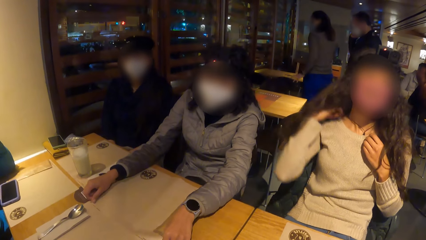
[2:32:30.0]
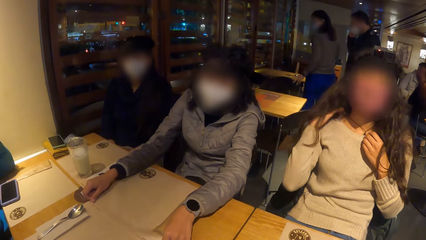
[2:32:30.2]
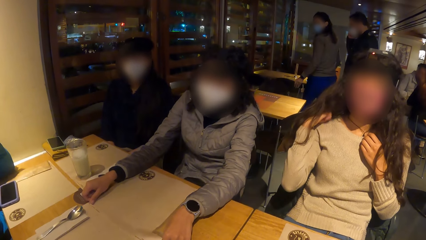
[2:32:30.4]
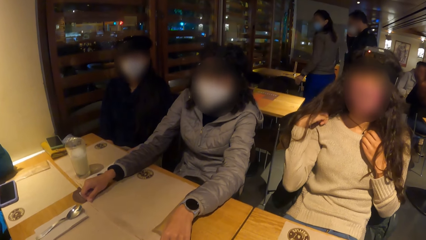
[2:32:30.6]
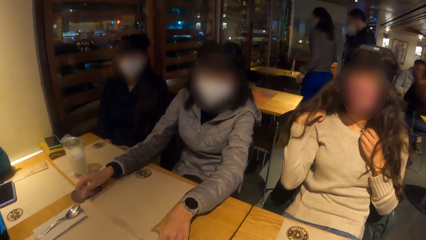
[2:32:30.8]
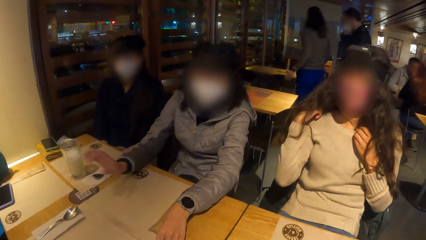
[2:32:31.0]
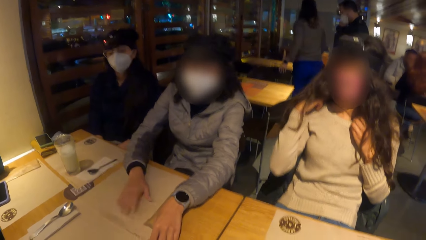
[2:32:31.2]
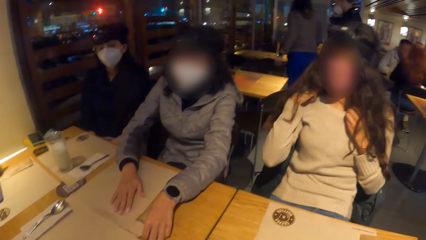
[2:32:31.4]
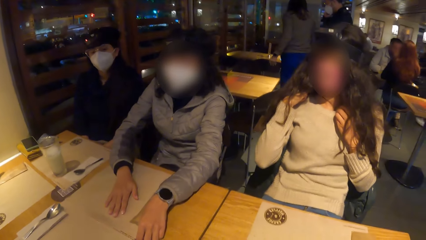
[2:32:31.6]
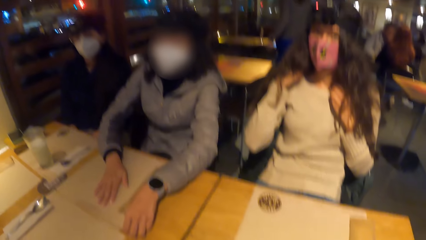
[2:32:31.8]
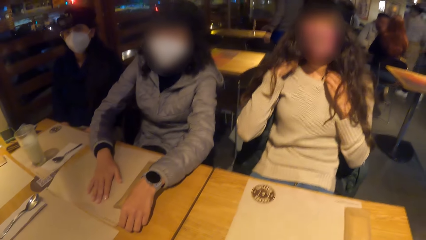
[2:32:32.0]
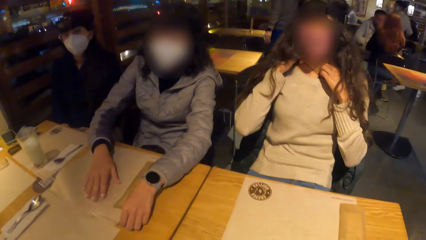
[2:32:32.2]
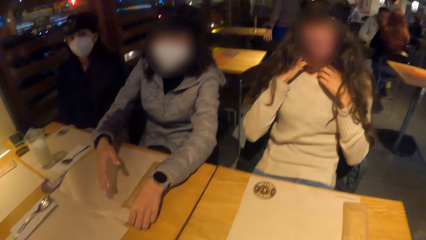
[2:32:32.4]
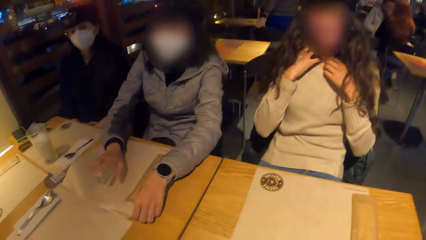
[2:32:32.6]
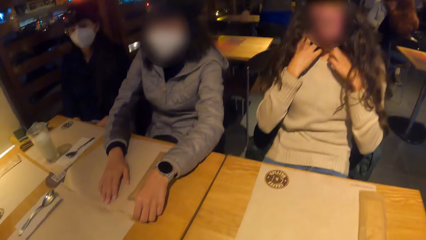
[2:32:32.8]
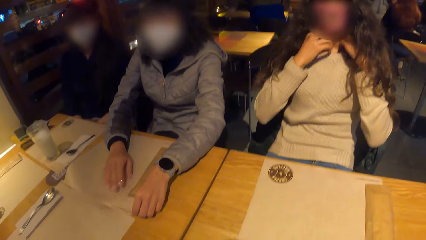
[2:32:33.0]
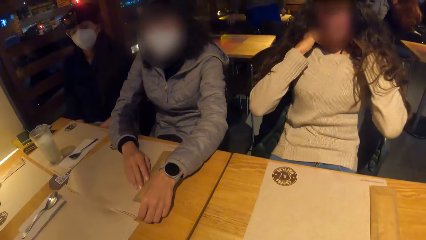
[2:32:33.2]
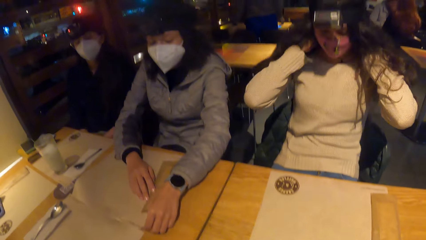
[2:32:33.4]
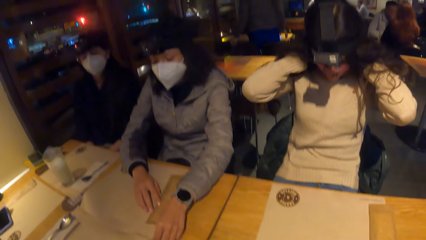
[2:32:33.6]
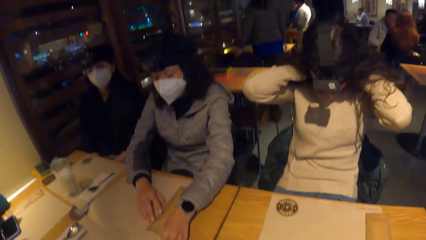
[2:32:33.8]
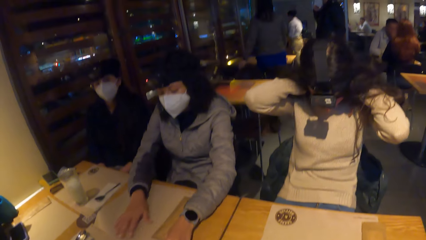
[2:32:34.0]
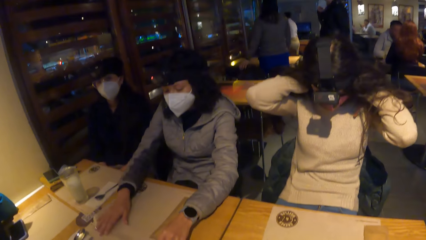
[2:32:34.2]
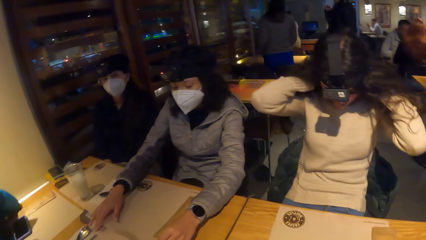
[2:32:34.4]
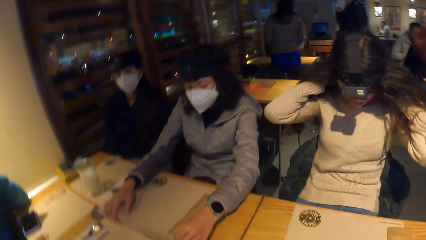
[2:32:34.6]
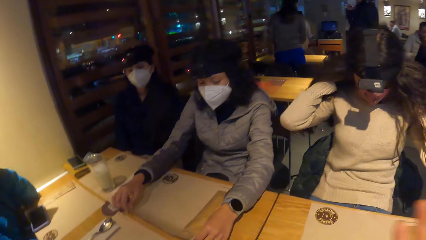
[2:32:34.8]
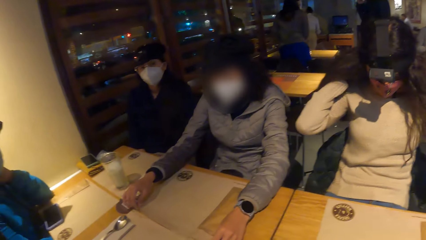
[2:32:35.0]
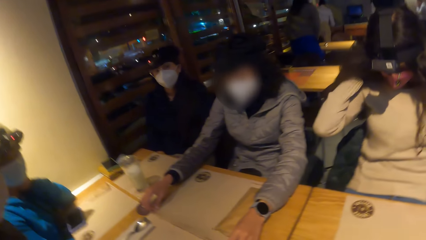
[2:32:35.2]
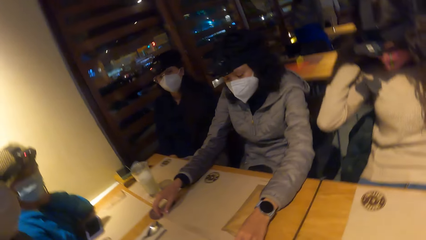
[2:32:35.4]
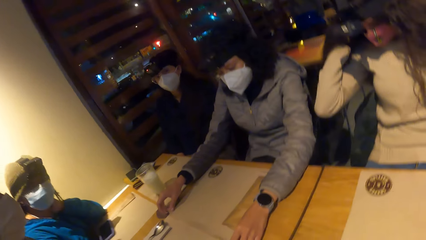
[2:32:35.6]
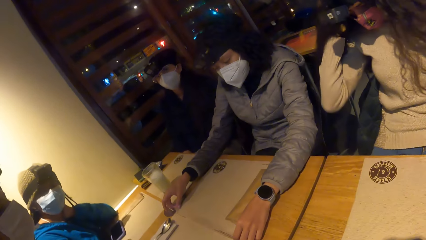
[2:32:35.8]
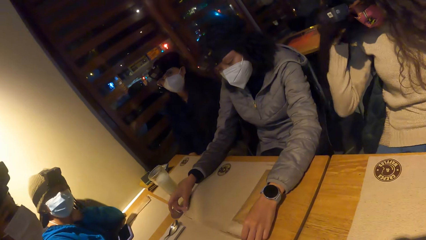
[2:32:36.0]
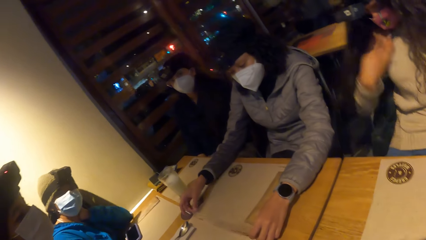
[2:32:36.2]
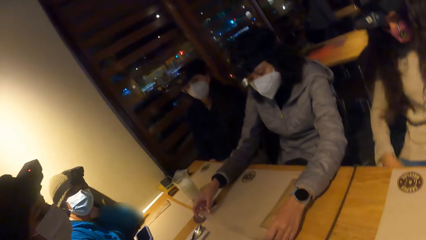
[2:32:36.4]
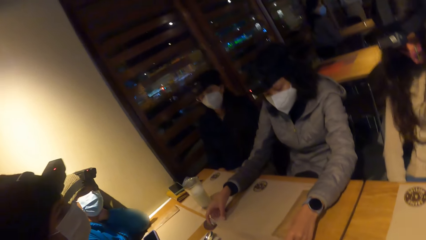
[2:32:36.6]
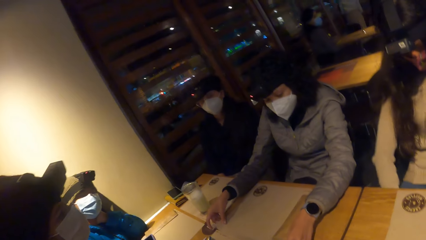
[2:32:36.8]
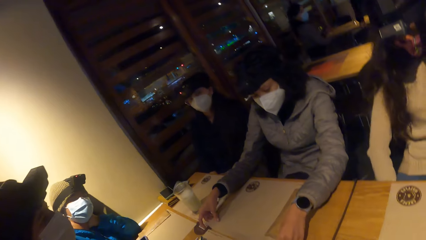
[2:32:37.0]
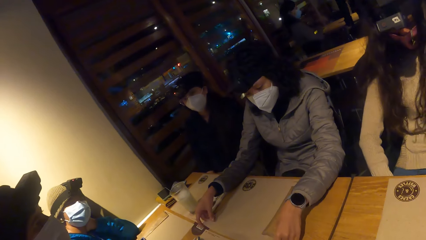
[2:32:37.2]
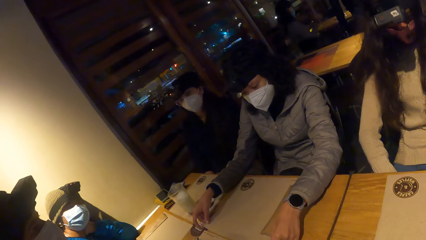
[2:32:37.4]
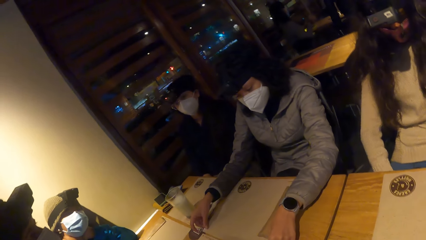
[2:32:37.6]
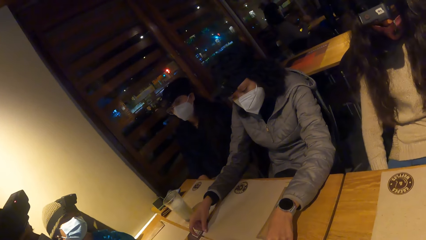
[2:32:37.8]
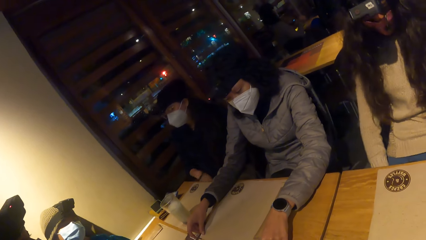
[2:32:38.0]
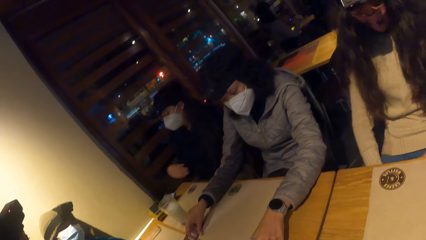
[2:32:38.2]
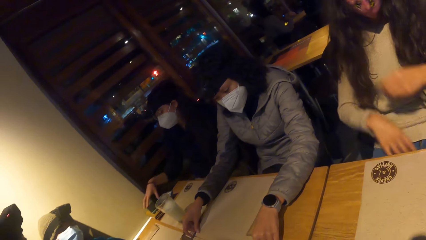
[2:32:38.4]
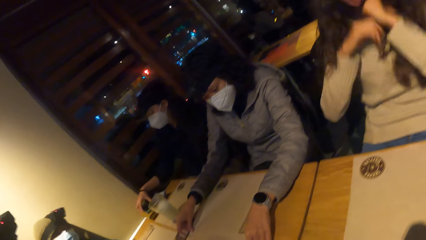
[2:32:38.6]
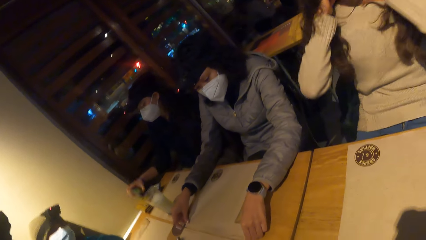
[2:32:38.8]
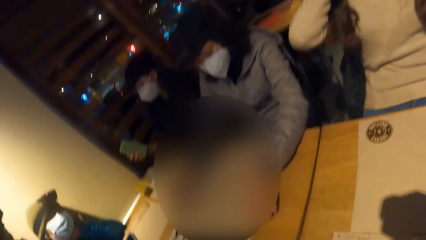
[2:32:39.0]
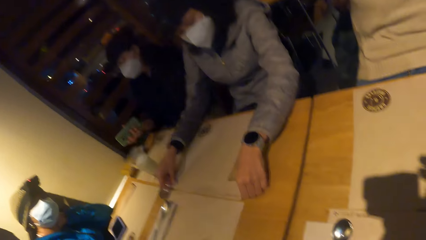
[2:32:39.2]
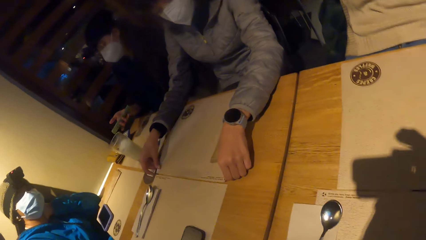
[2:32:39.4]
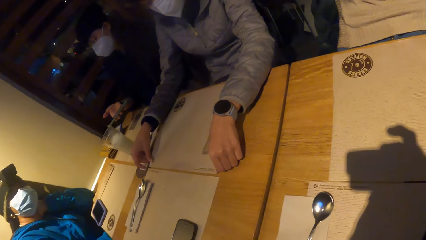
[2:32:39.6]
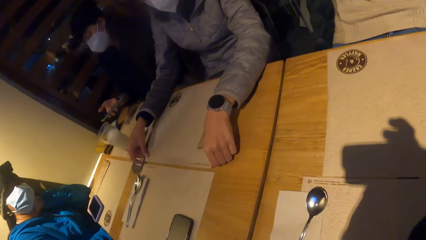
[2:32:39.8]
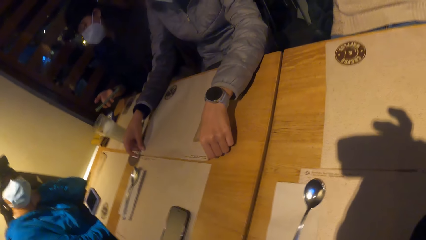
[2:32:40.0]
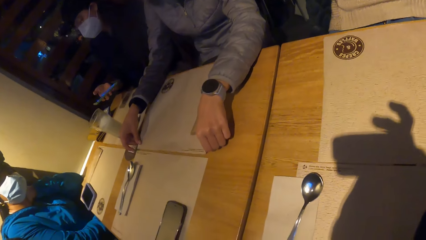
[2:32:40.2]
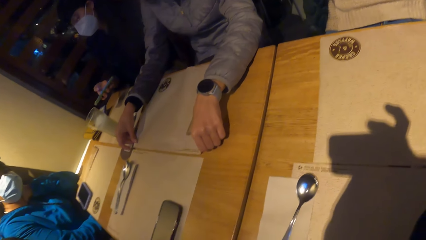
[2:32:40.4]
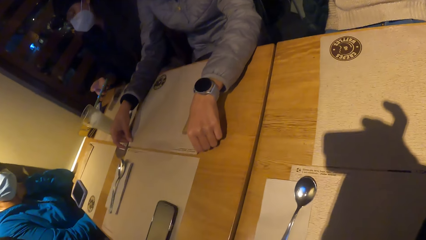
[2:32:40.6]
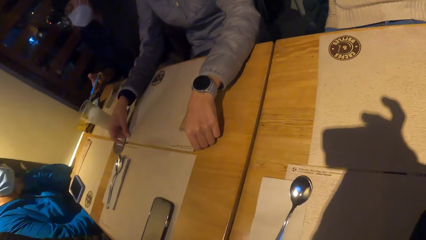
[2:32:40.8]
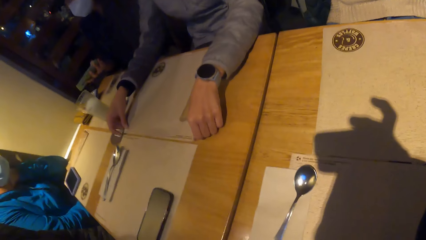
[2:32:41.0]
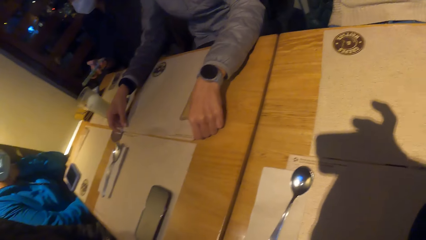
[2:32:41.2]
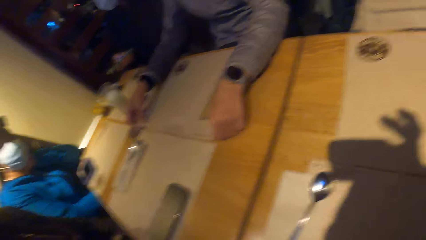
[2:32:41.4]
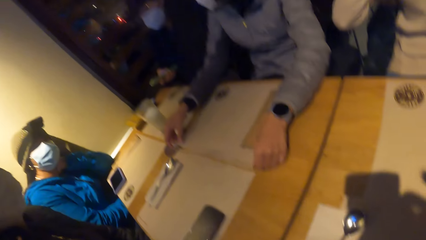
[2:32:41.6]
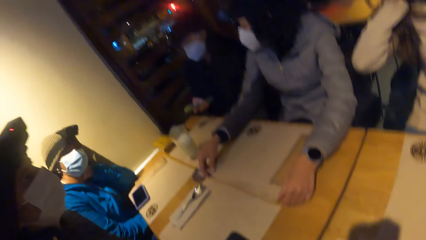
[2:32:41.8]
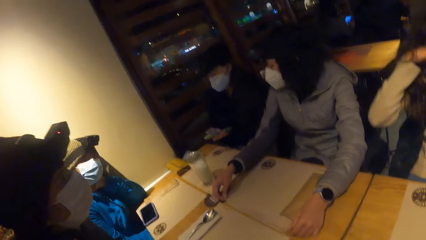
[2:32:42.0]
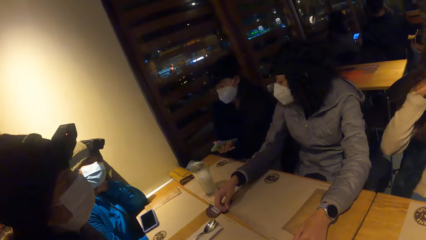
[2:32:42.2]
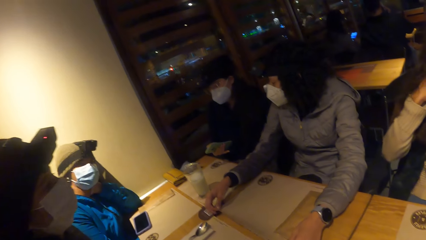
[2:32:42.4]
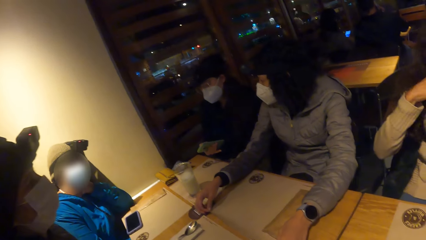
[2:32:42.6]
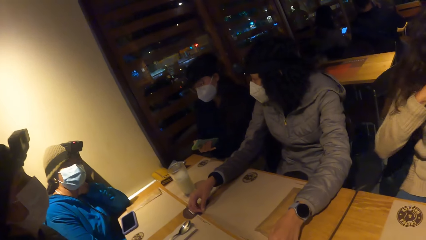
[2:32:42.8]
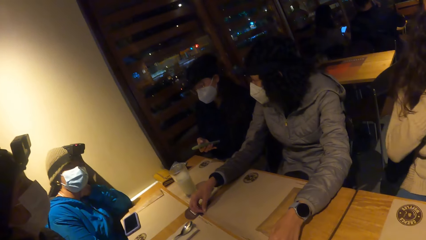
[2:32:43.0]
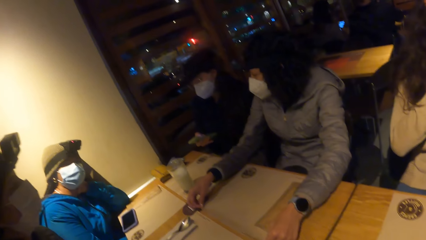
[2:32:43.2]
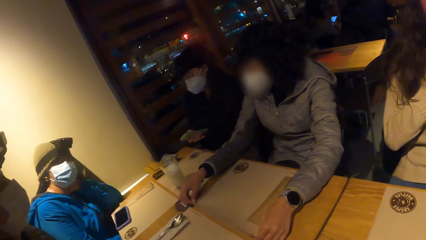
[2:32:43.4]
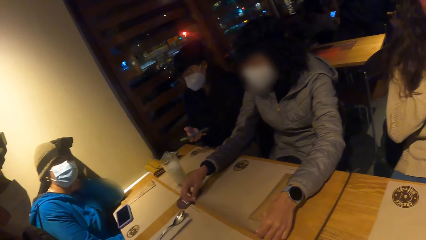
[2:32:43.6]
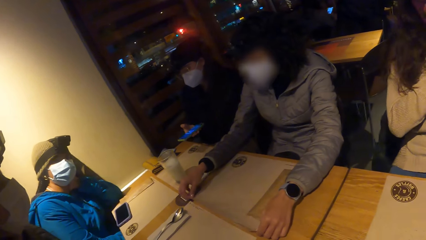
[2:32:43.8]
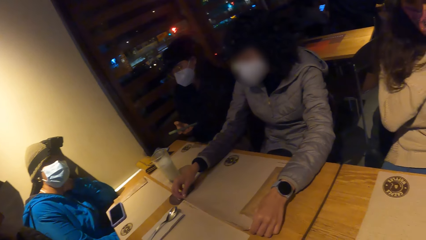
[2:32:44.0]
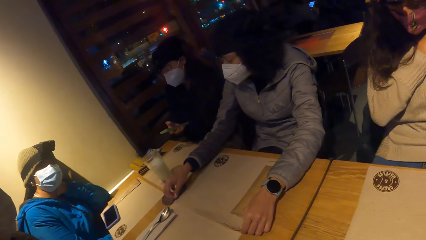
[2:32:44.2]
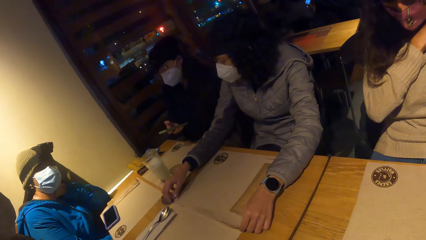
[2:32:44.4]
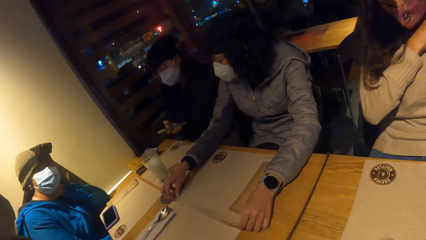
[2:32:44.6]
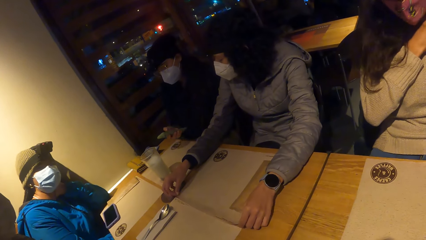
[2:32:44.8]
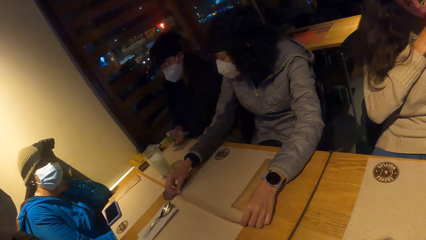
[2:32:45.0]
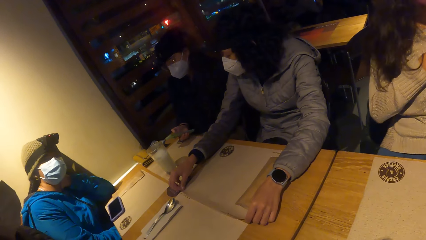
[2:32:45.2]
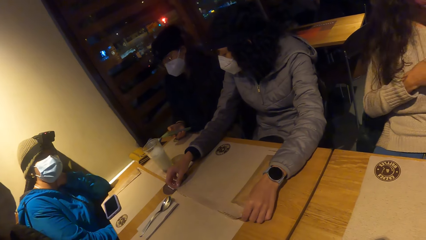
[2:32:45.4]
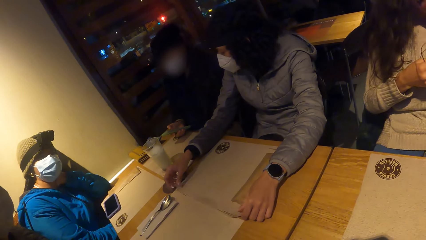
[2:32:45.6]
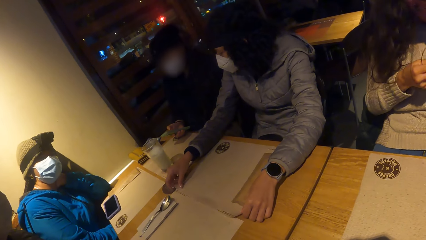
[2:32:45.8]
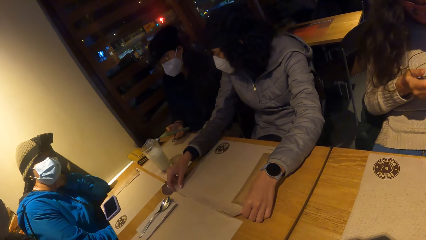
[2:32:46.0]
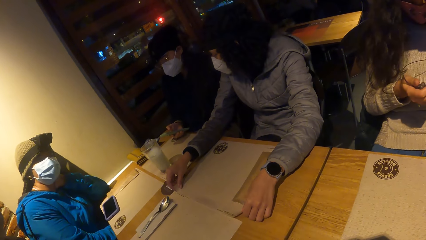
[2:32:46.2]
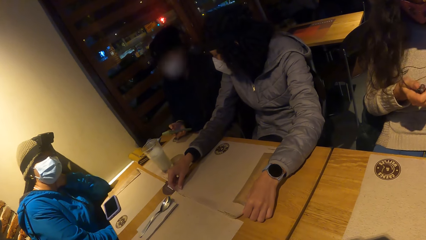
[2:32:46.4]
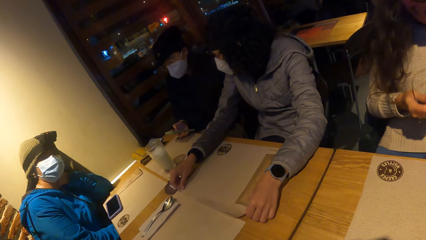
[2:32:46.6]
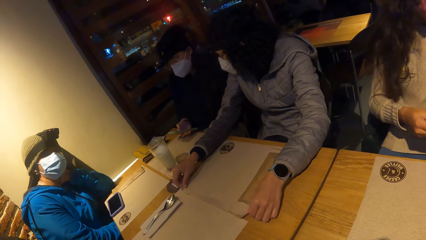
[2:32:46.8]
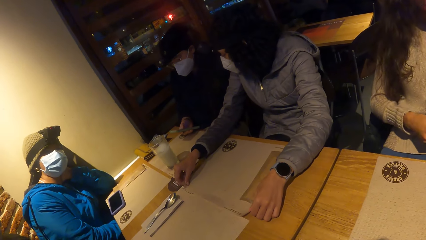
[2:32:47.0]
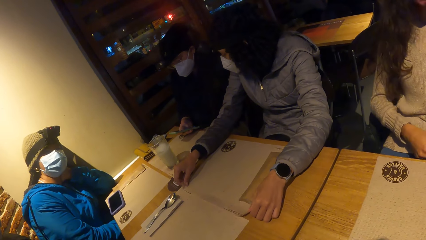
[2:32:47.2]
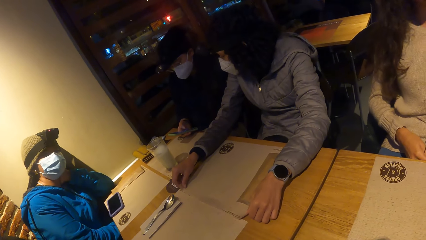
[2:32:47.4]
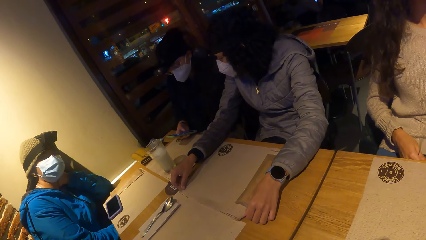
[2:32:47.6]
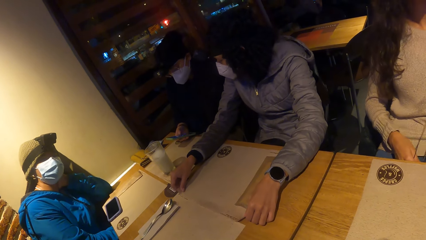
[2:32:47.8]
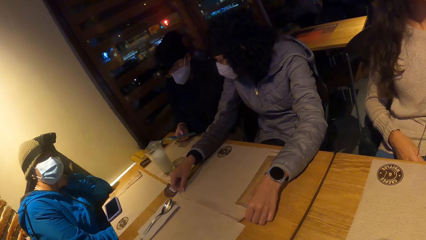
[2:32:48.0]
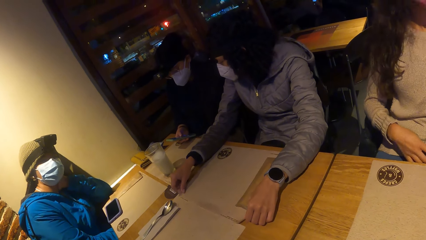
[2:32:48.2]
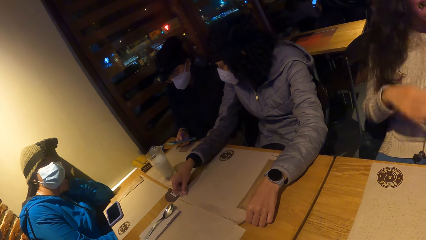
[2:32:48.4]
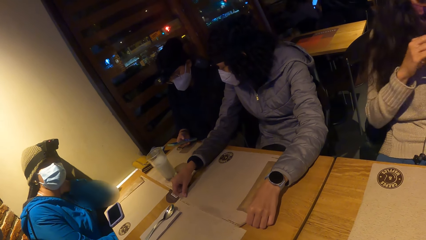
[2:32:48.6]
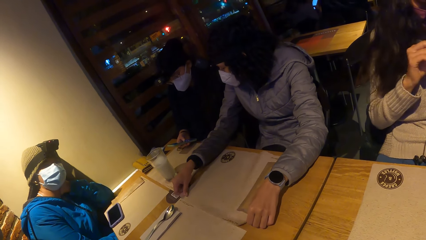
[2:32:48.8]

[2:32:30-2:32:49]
A lady adjusts a mask. Another woman picks up a phone on the table with her right hand. The woman holds the phone. The woman presses the phone in her right hand.
